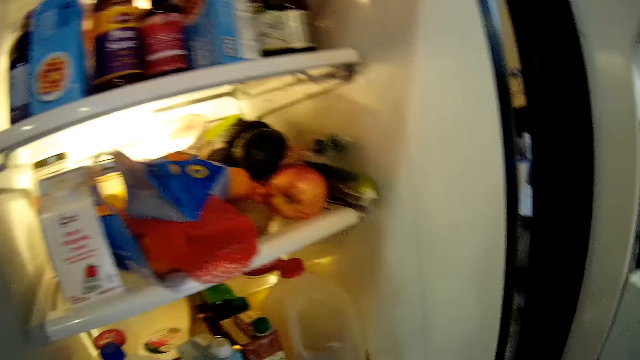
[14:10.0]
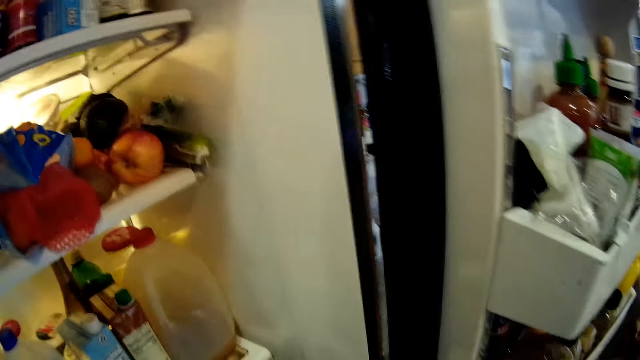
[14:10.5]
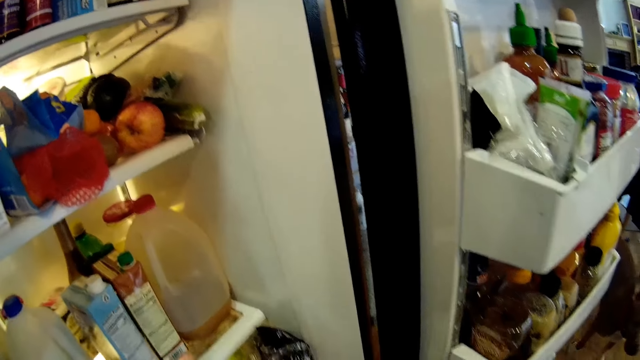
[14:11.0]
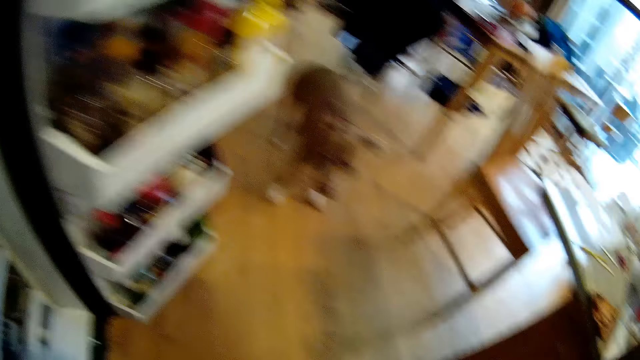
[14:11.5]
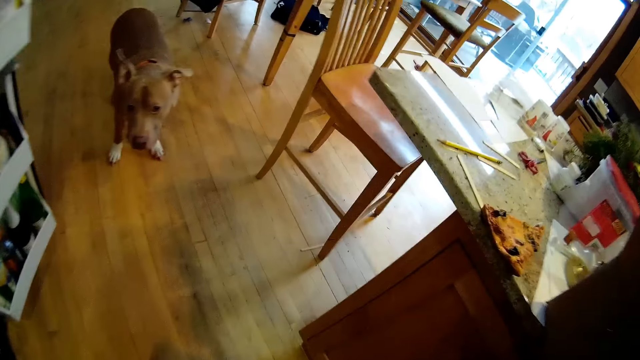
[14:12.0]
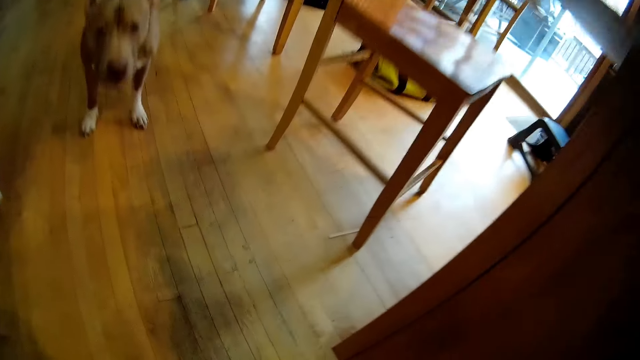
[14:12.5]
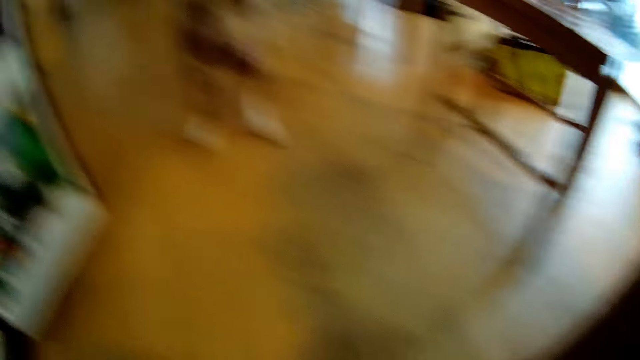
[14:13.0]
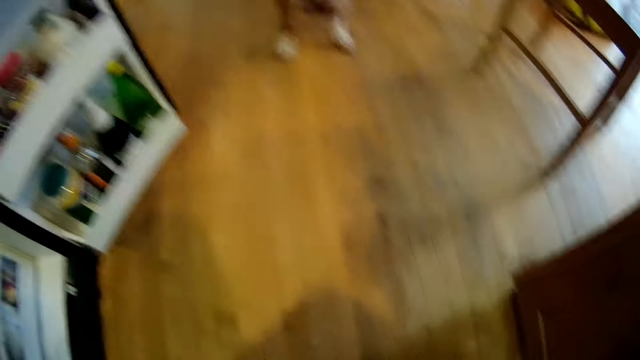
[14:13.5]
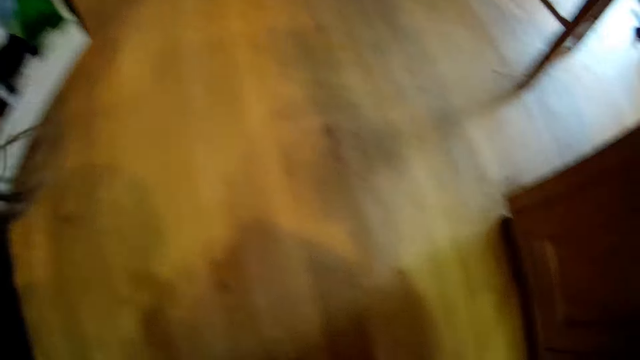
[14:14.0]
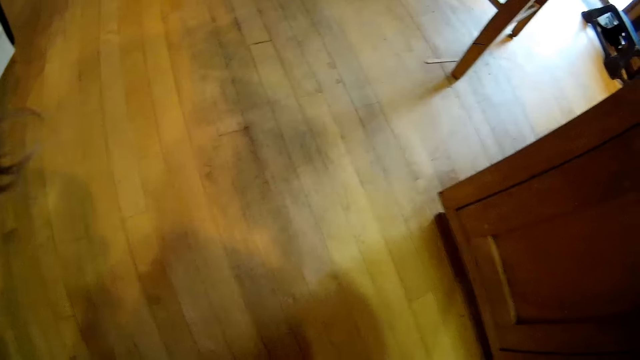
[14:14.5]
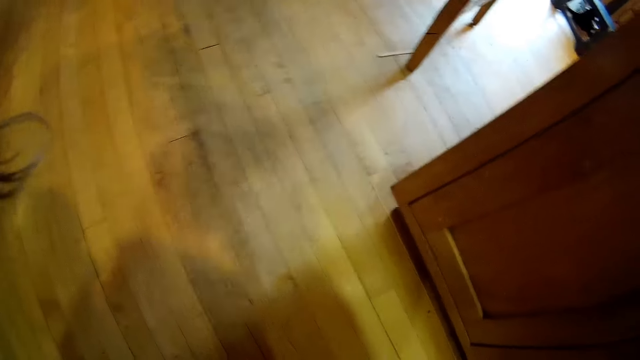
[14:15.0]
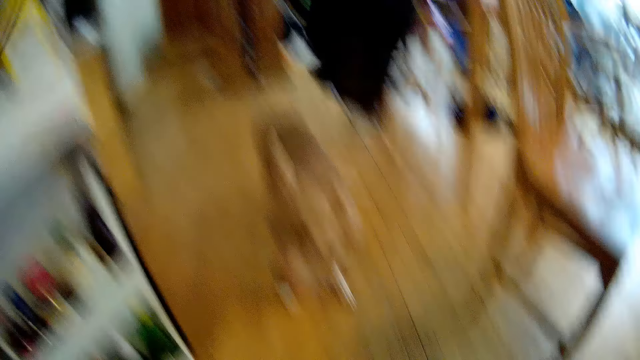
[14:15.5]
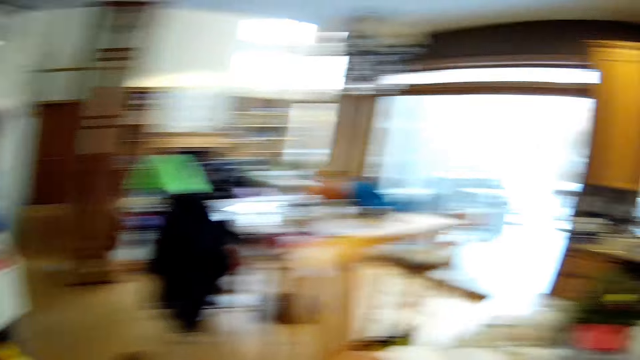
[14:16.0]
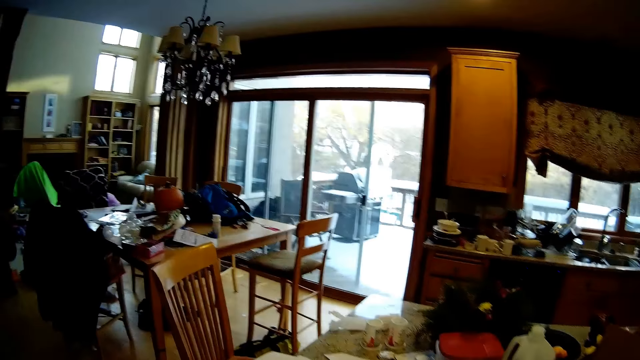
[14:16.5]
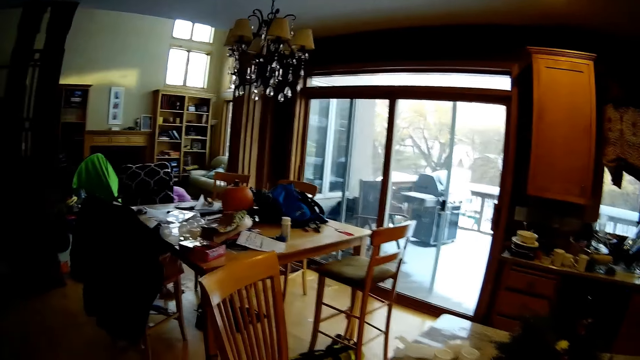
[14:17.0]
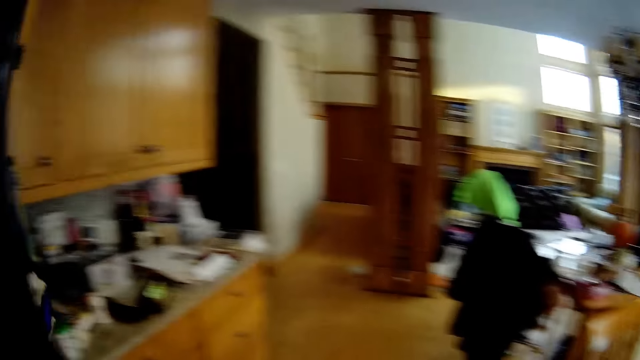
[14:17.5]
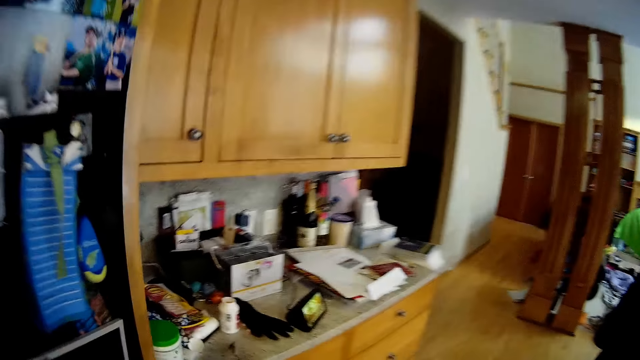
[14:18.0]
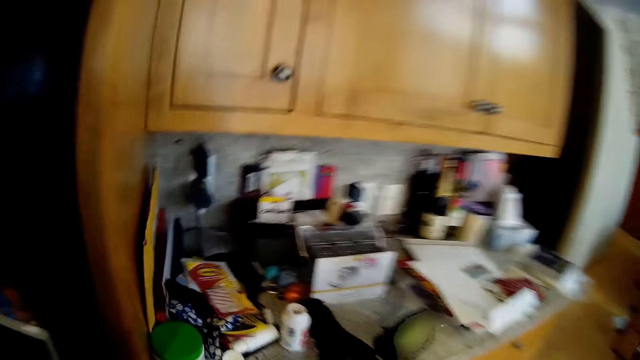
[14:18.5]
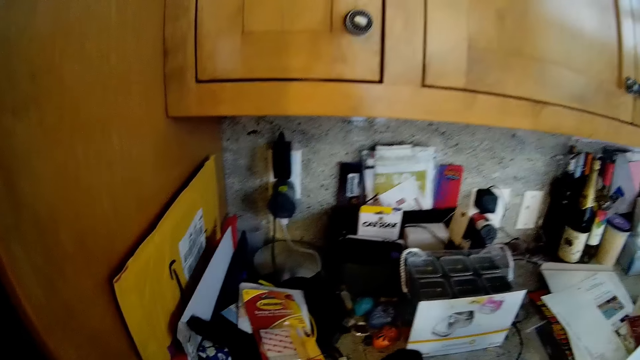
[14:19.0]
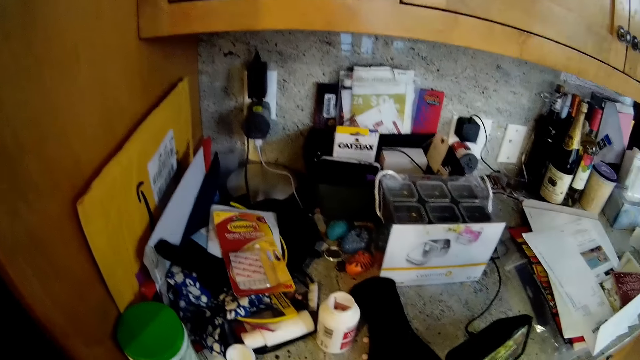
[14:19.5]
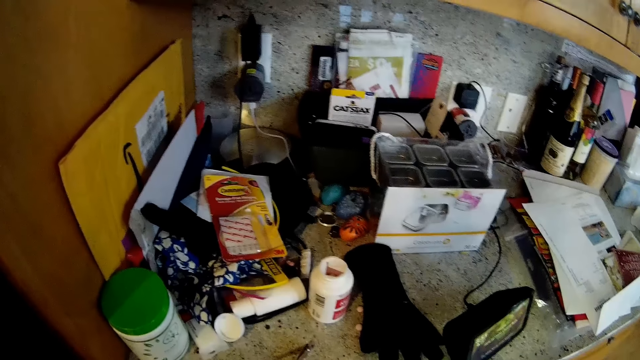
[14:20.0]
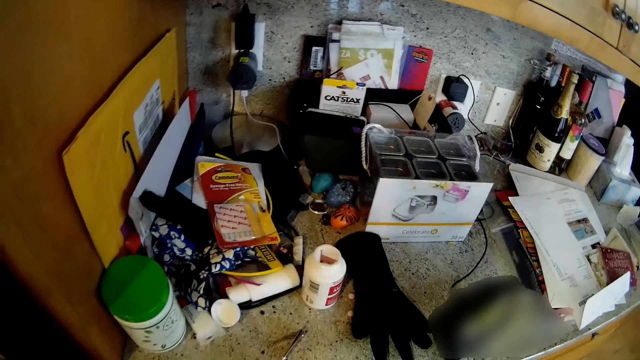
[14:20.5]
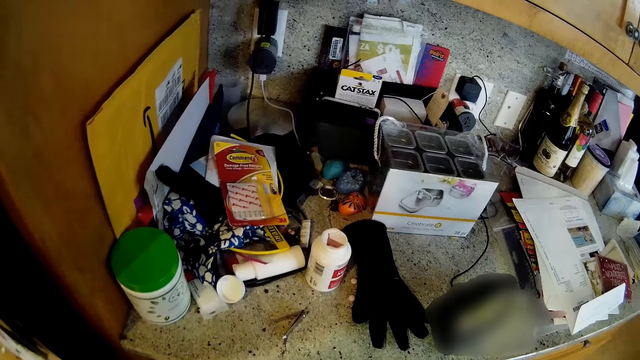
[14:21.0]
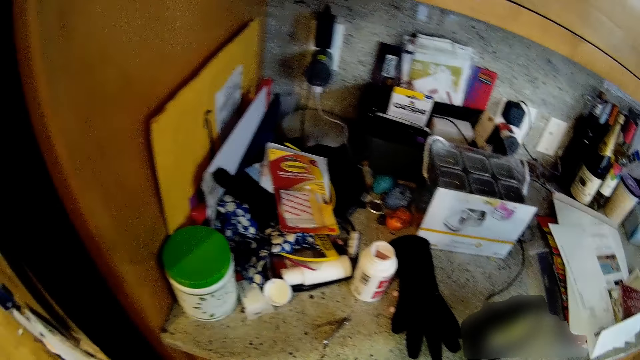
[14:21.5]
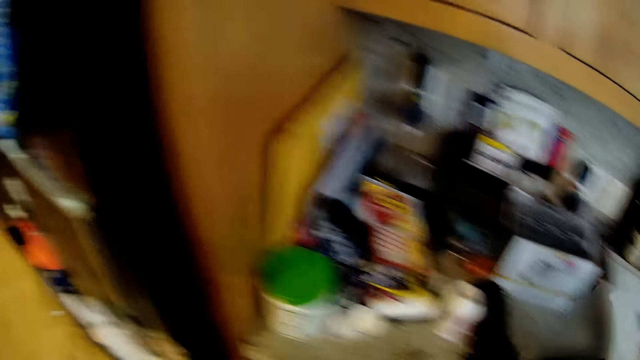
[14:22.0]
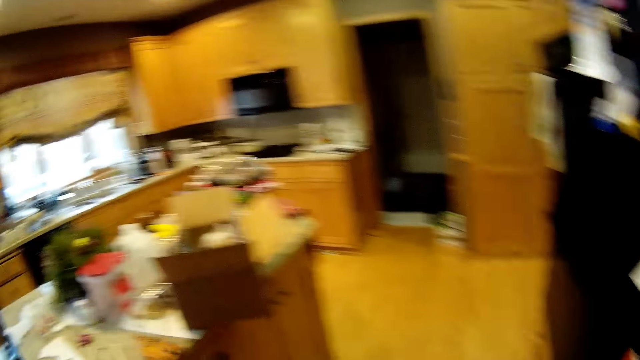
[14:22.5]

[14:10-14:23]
The camera wearer looks around. They close the fridge door.

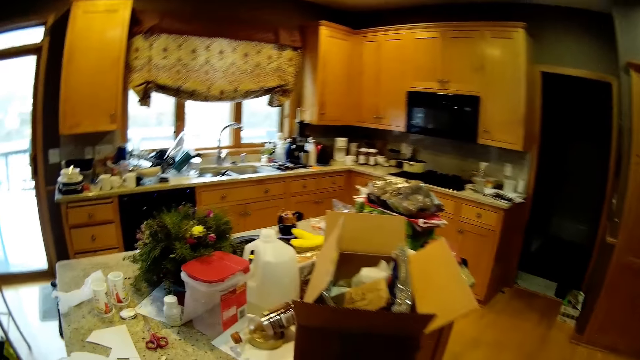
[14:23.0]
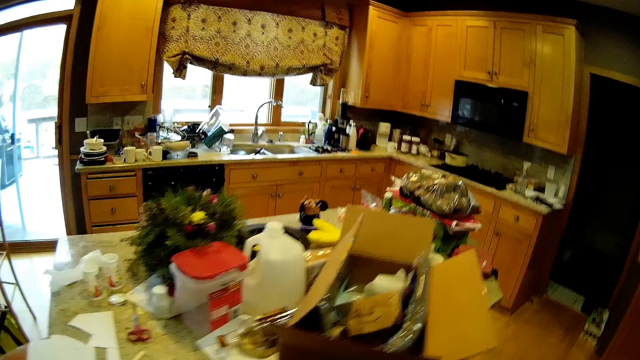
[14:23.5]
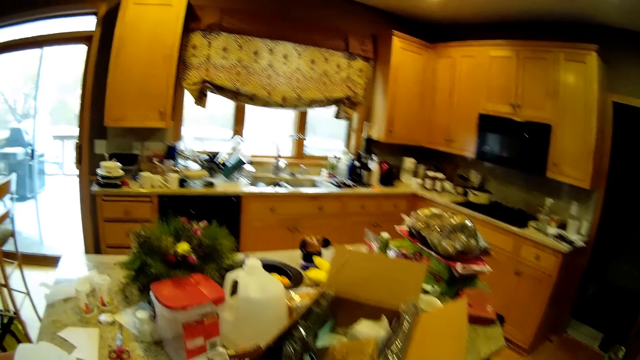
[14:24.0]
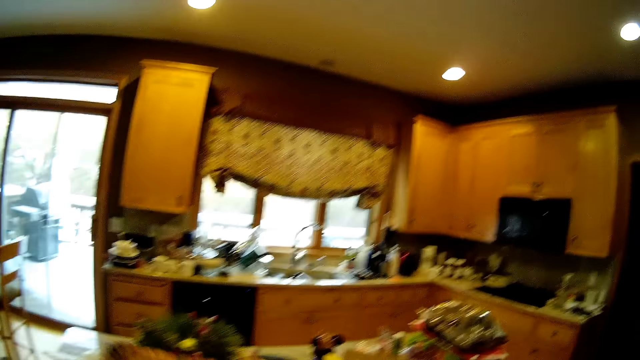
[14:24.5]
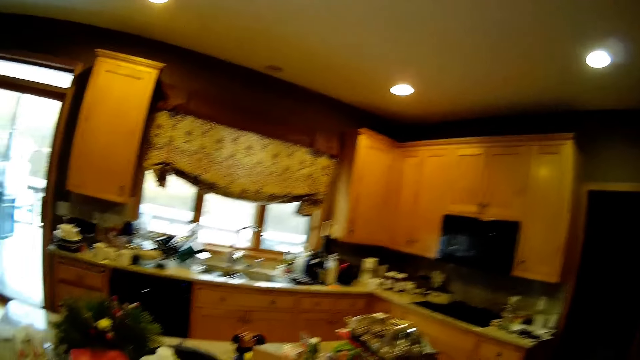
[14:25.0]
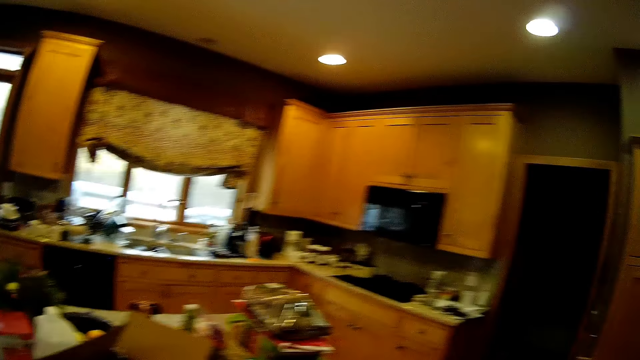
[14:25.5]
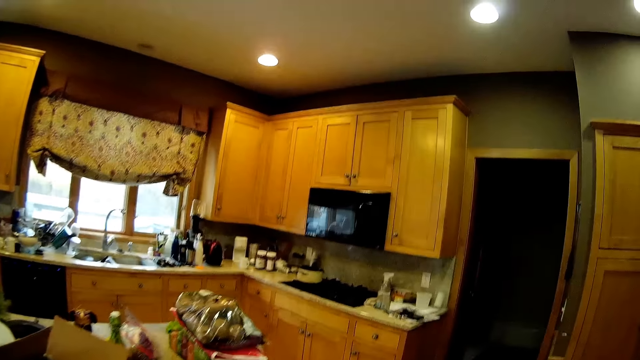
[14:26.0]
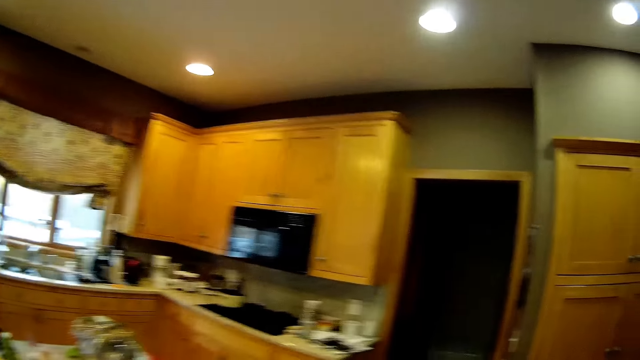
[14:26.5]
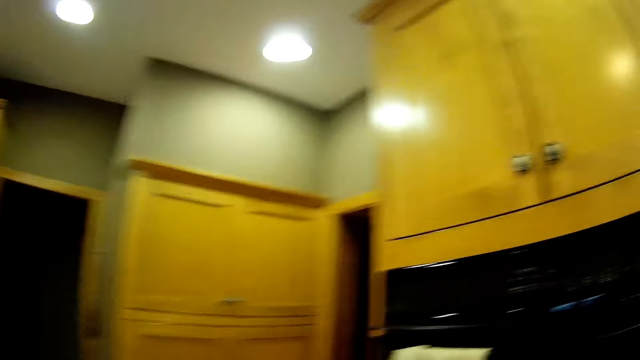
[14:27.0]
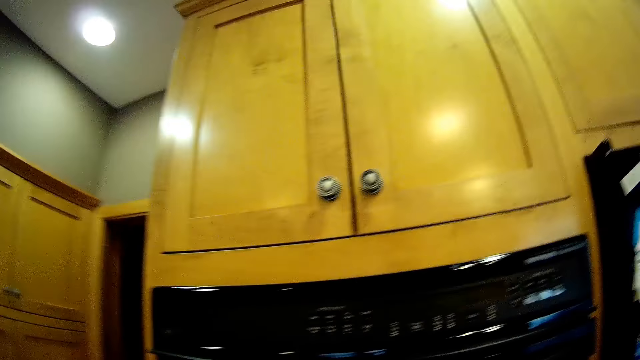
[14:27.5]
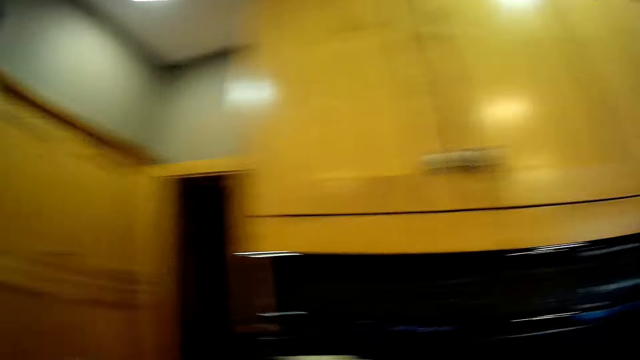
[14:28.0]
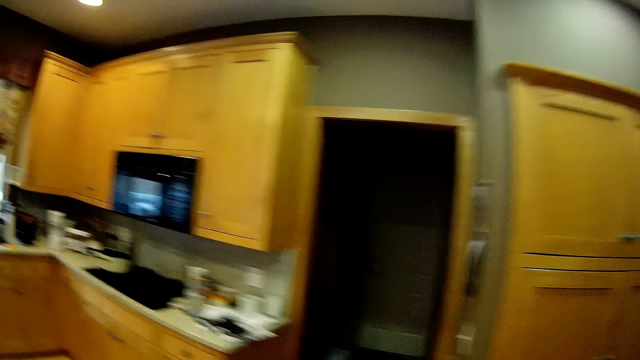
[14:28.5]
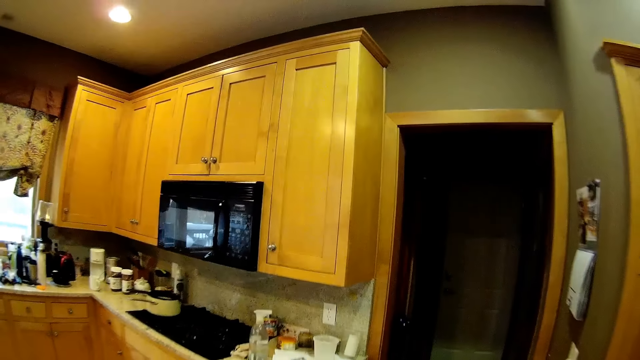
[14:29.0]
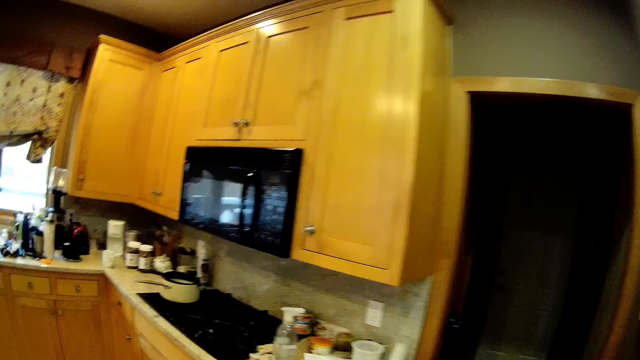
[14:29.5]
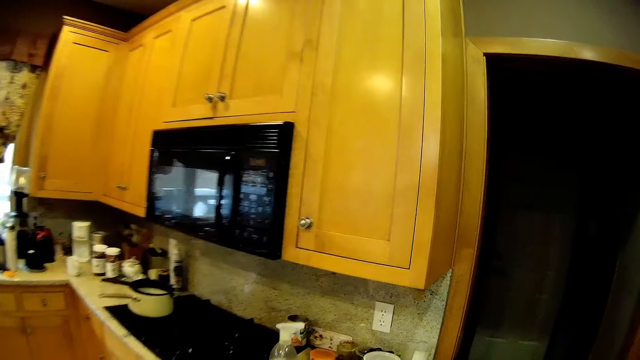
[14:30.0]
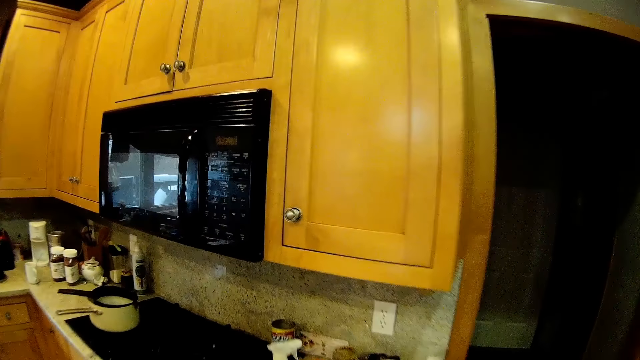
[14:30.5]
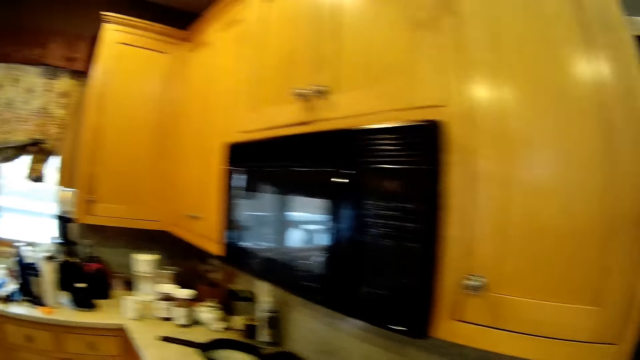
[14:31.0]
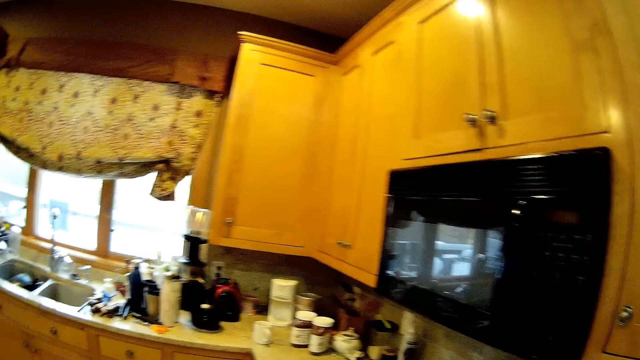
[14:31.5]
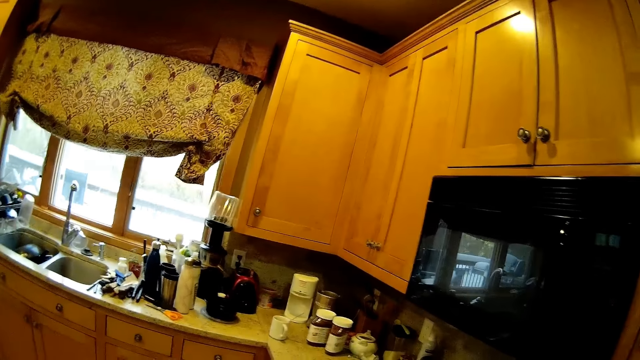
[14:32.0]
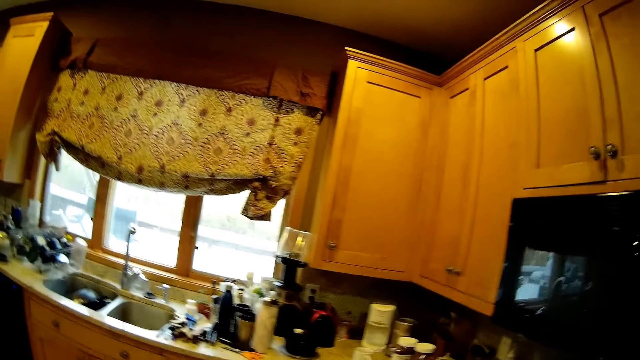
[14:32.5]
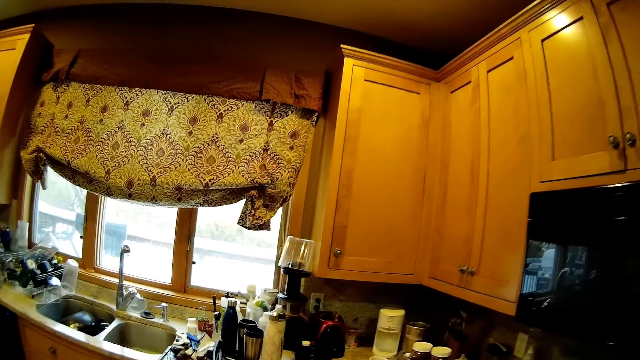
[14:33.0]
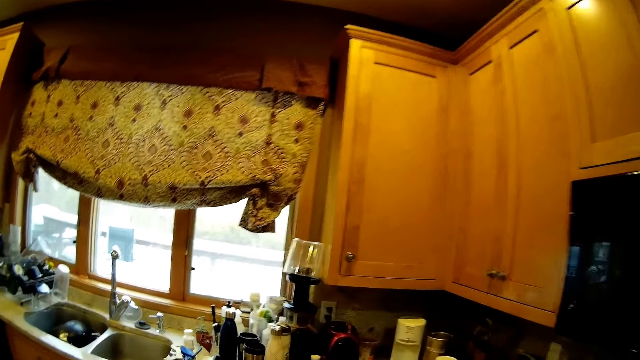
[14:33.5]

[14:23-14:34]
The camera wearer walks to the sink.
